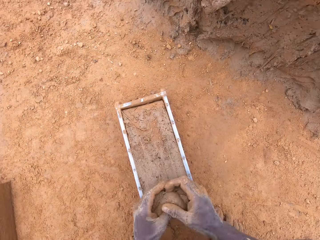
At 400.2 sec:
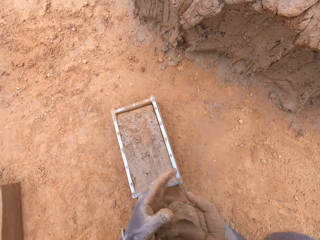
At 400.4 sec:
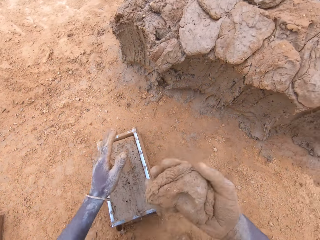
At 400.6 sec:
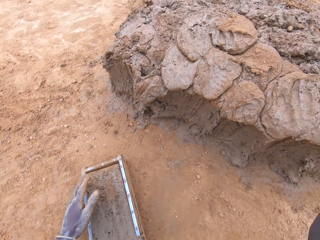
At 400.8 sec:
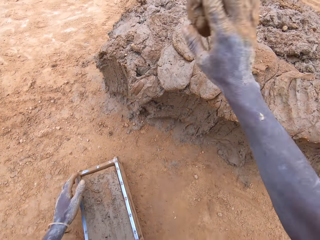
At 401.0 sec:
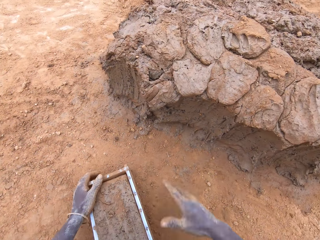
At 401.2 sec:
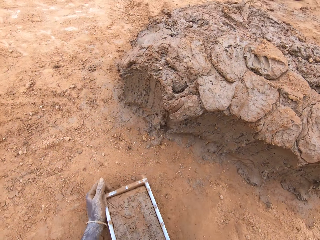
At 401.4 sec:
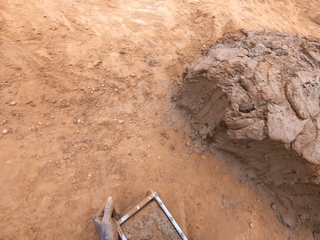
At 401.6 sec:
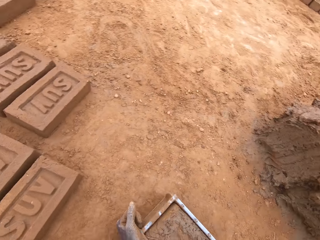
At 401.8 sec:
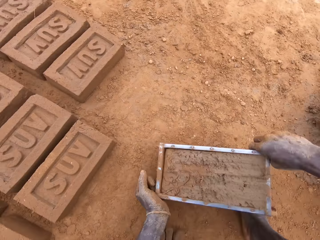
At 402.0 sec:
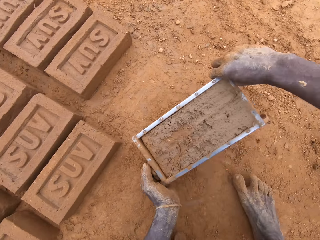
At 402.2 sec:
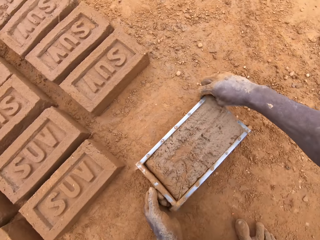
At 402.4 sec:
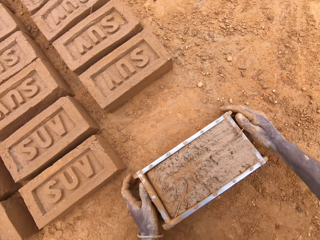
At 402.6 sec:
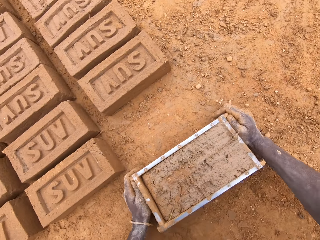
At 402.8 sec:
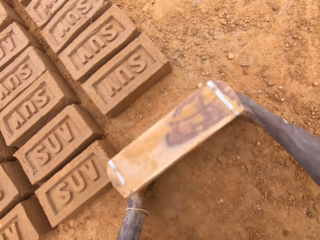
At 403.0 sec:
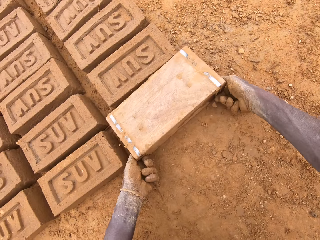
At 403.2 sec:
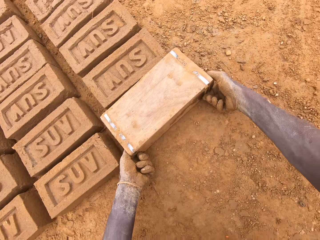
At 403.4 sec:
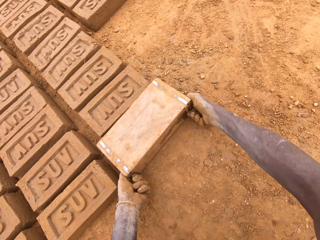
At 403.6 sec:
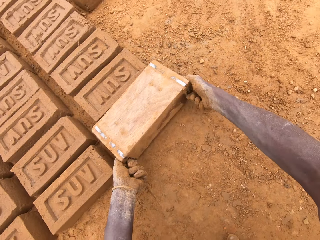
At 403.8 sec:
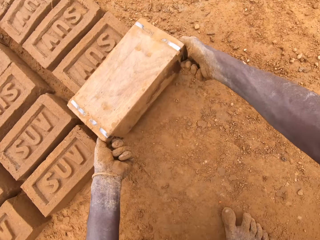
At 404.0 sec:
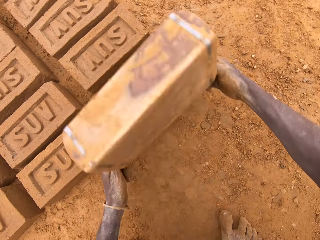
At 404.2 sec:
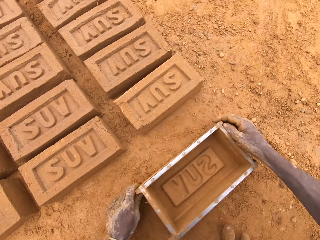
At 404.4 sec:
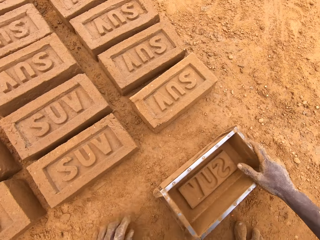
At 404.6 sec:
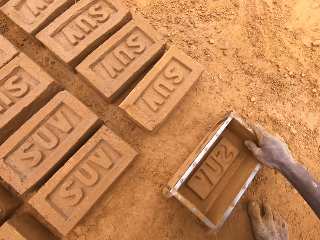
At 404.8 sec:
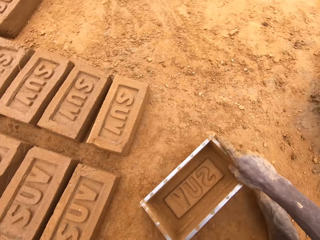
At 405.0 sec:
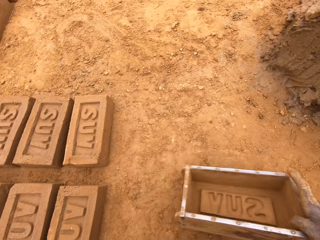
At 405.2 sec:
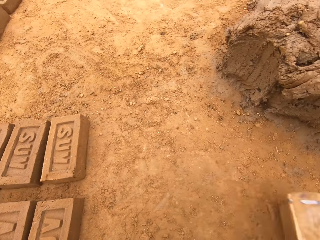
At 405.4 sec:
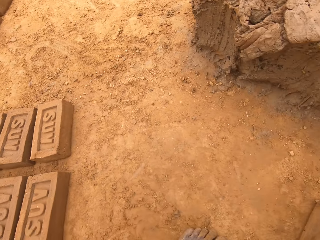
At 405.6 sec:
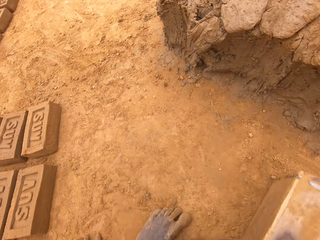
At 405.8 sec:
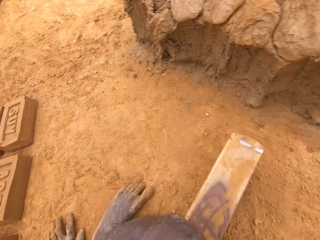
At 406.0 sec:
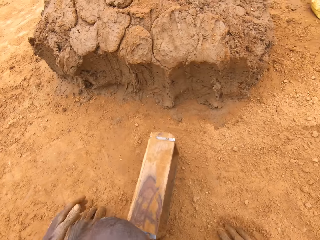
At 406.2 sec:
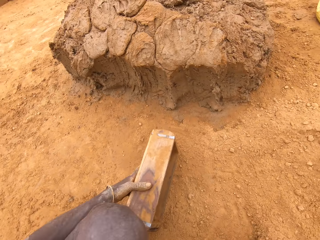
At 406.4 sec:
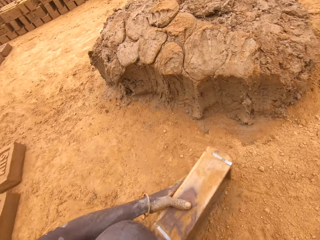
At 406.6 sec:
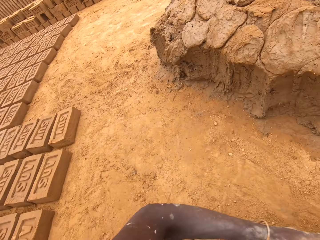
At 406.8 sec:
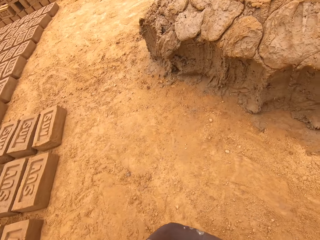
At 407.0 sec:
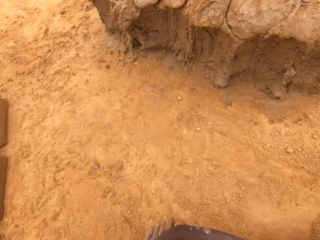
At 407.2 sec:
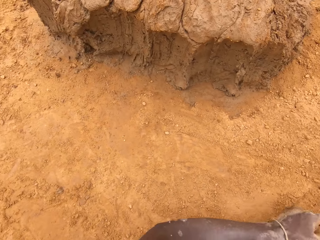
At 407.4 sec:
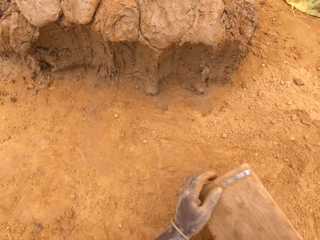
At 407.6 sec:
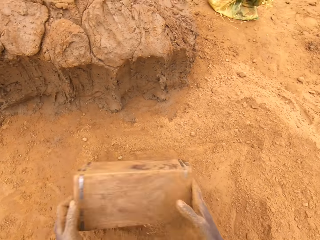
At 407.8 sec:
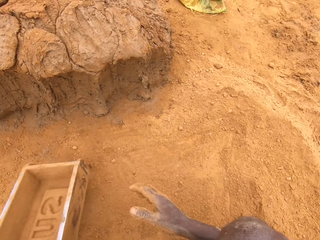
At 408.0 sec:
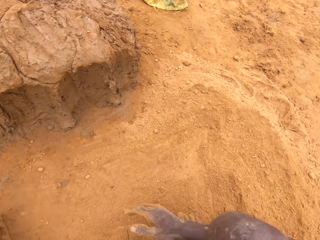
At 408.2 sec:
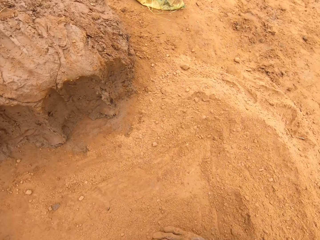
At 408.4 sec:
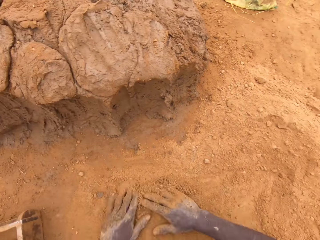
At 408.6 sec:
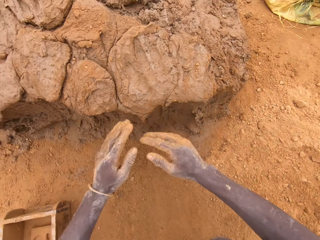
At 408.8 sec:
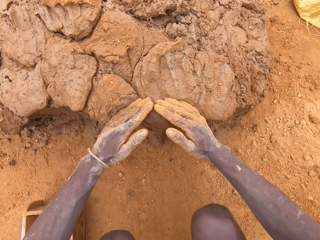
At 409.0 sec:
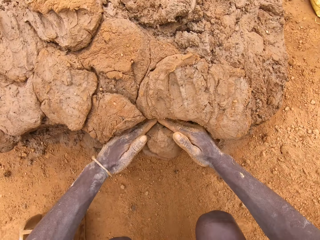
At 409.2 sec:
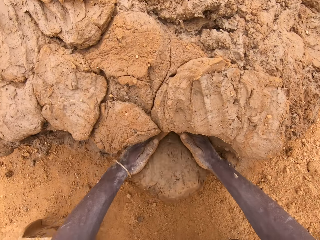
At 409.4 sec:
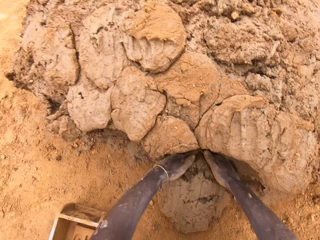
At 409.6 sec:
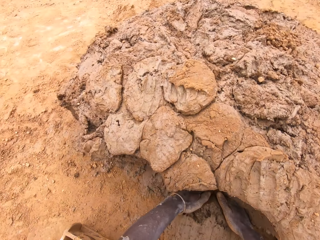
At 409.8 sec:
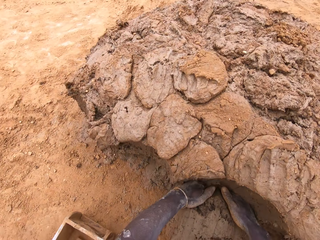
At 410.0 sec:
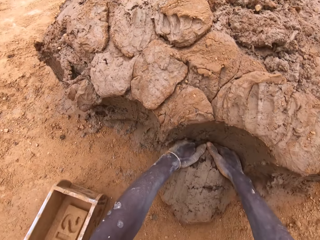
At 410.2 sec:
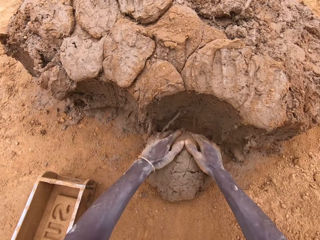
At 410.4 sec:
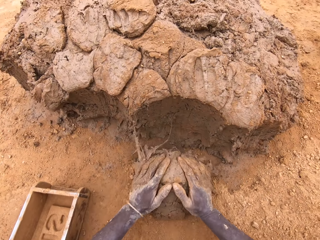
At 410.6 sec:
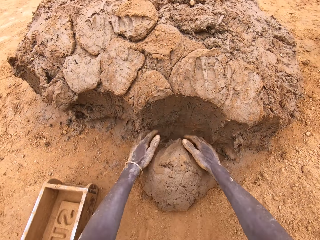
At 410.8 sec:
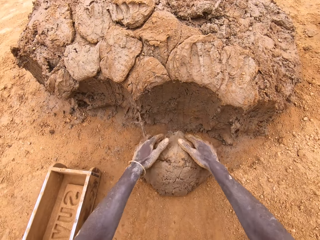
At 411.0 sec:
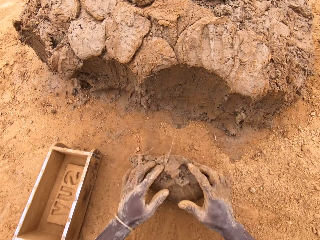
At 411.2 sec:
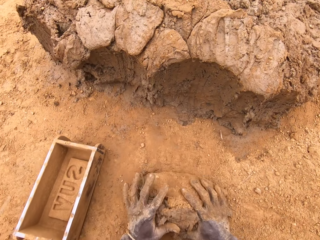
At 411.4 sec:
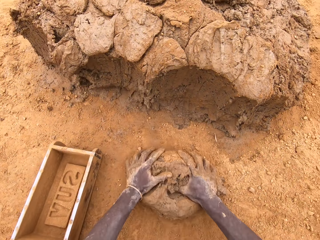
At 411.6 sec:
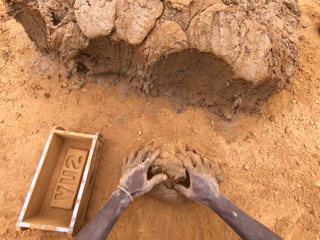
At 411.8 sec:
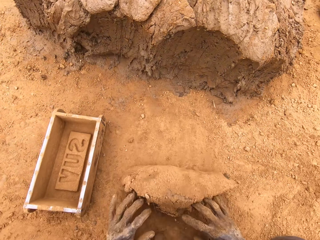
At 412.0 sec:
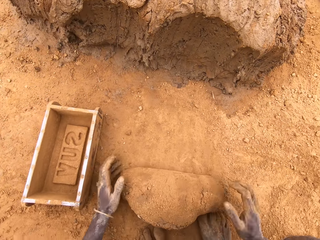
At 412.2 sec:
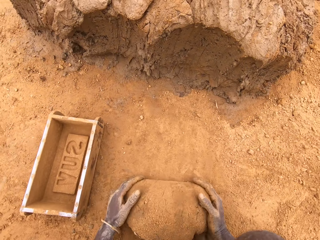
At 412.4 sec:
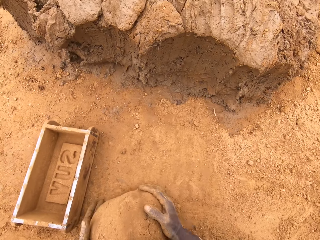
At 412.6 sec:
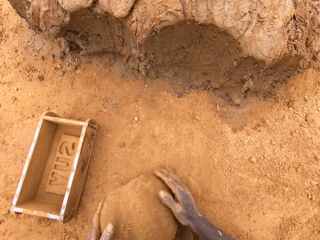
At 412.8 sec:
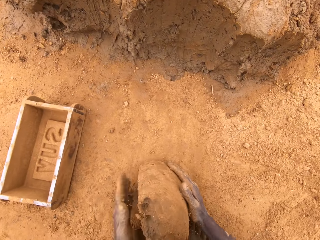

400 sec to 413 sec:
The camera wearer cuts mud in a brick mould. They cut mud on a heap of mud. They put a brick on the ground from the brick mould. They put sand in the brick mould. They pour sand from the brick mould. They cut mud on the heap of mud. They mould the mud on the ground.

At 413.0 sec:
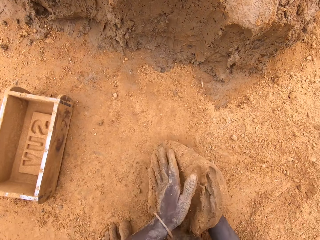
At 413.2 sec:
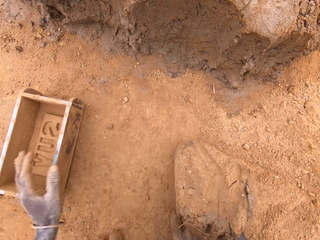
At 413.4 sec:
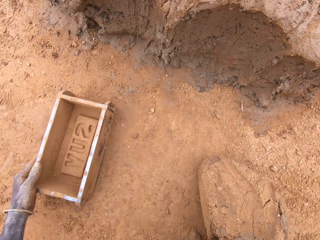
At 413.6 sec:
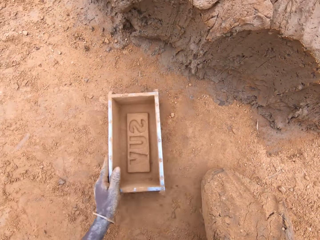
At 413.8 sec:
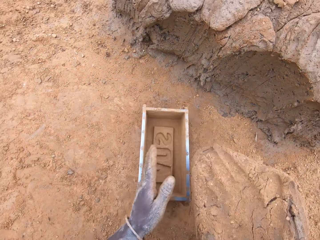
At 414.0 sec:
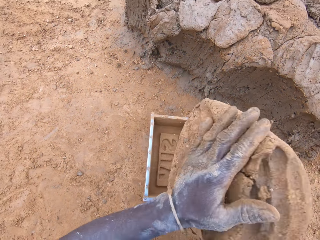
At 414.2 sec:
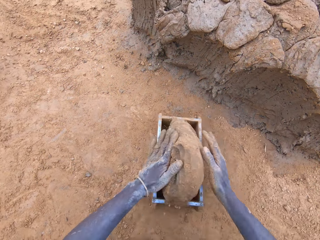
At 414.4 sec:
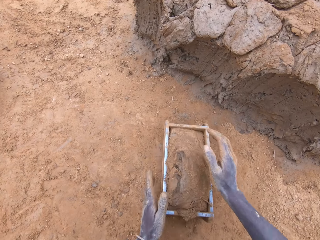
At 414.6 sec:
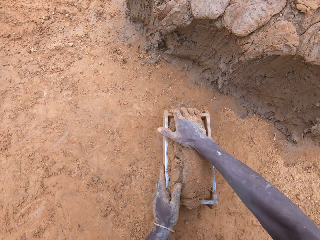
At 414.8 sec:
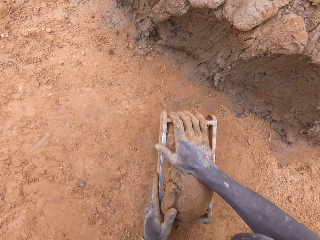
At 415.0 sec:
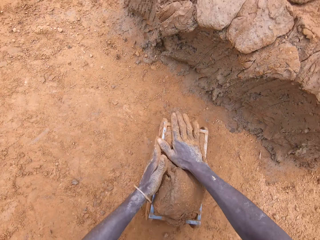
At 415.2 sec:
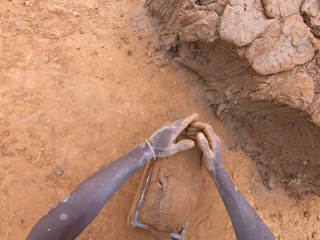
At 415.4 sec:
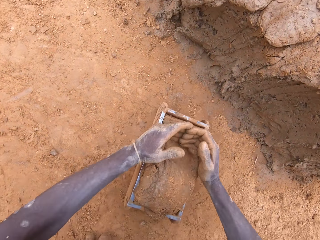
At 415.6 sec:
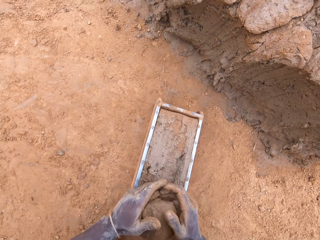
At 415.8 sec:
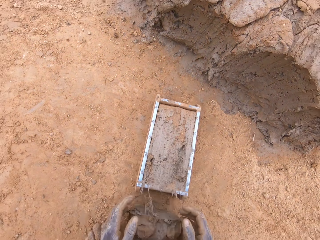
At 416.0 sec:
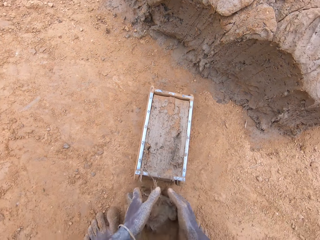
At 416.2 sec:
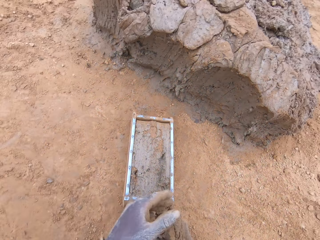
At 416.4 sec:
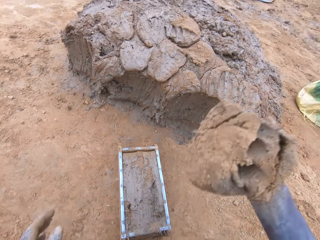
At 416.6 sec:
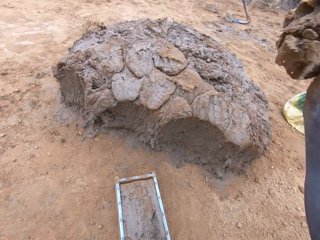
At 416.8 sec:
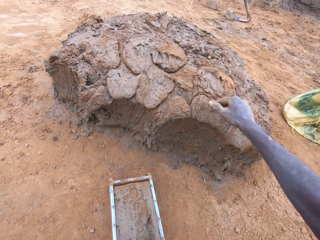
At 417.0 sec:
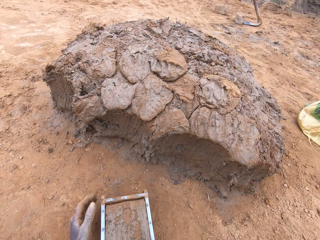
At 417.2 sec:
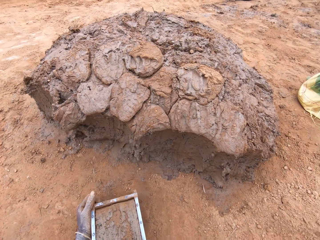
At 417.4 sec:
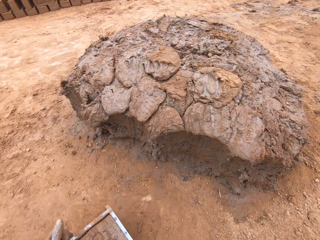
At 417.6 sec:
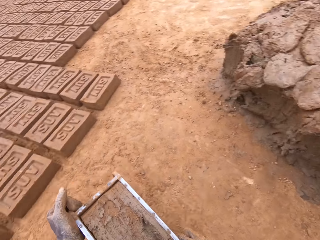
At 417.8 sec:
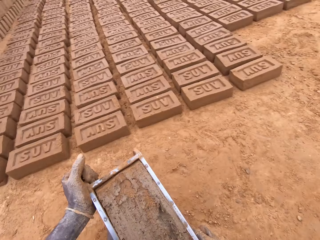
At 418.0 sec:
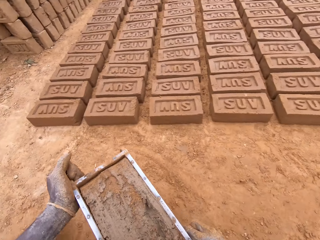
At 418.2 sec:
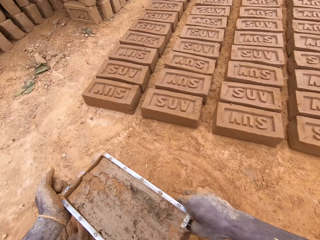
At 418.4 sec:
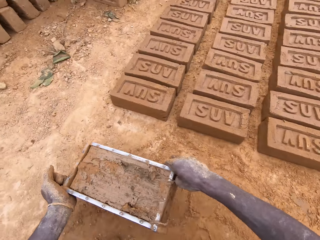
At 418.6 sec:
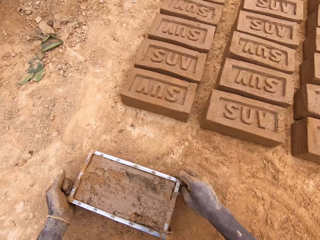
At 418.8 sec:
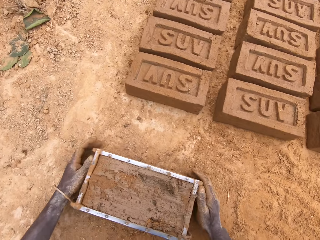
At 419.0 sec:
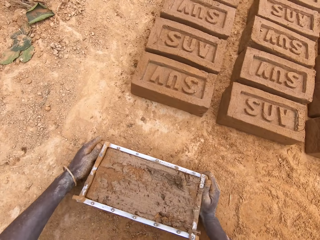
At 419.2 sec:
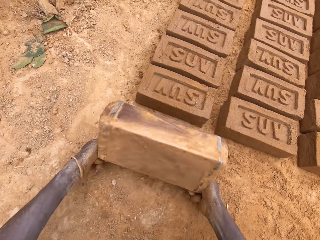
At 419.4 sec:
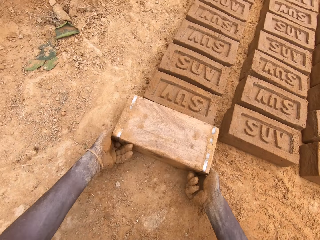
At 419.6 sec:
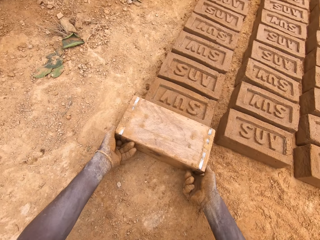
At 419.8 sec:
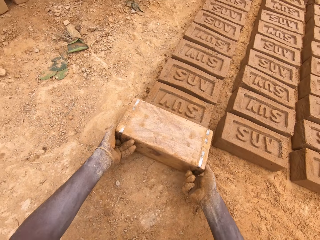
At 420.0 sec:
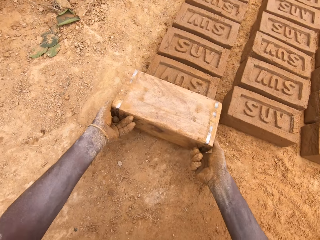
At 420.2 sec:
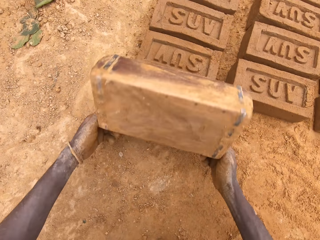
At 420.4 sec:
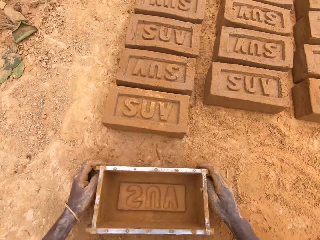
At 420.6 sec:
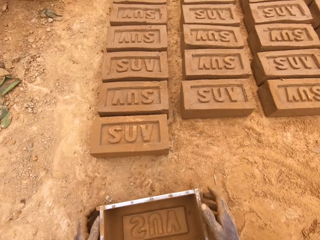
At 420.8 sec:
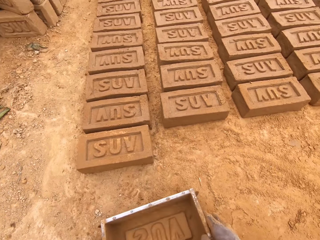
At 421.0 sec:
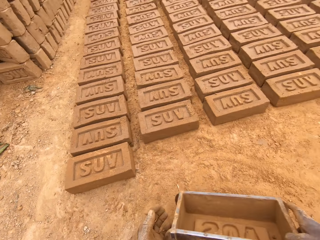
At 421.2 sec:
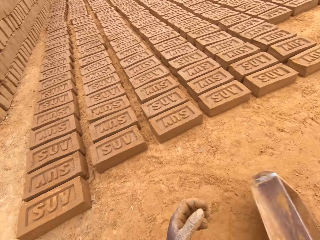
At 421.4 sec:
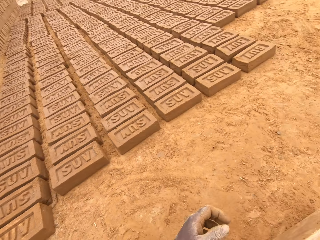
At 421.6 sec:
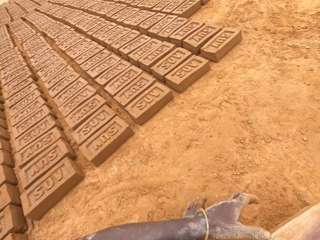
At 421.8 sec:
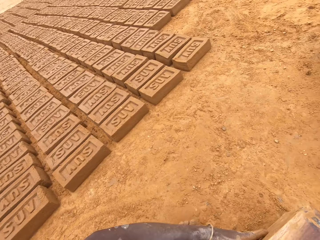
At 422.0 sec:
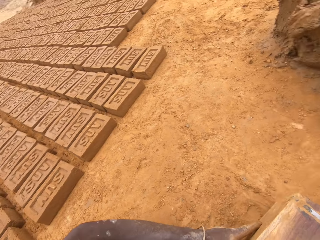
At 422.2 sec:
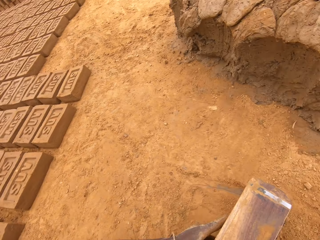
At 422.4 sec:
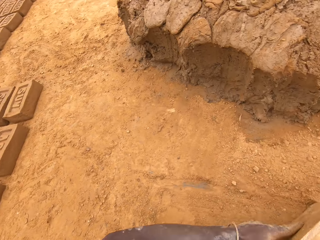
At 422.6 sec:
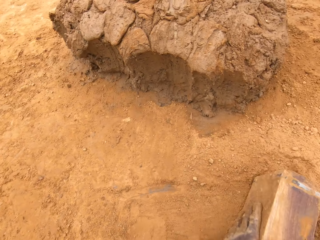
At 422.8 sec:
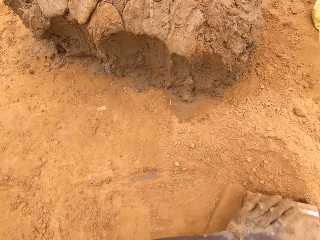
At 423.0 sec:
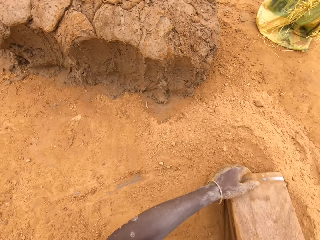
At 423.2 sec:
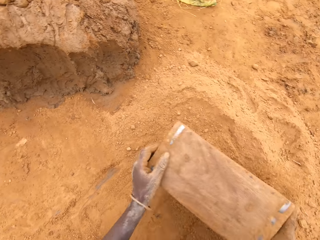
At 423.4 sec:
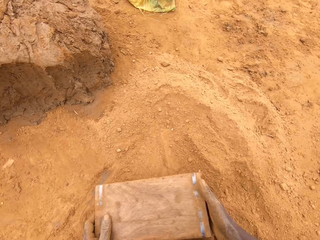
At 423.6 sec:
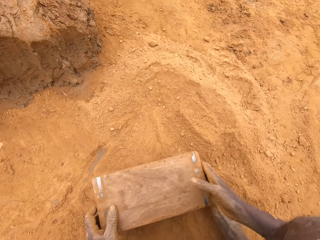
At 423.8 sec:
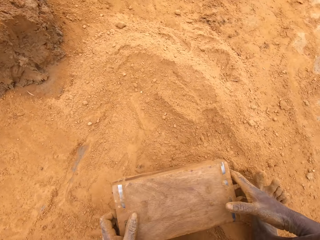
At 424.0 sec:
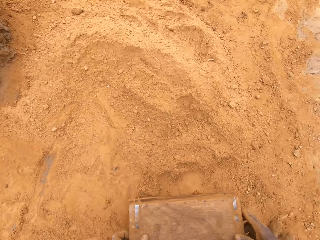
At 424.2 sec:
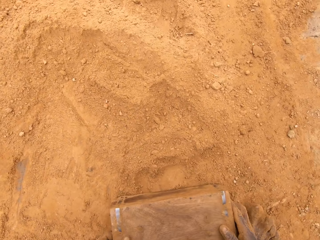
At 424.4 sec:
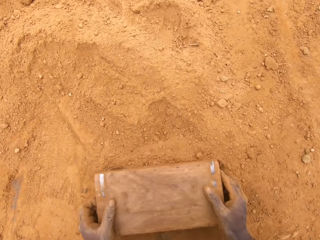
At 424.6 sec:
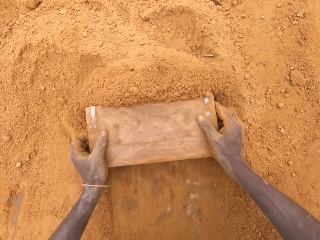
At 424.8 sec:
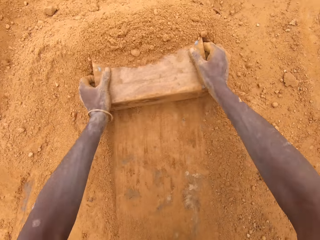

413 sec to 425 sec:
The camera wearer puts mud in a brick mould. They cut mud in the brick mould. They throw mud on a heap of mud. They put a brick on the ground from the brick mould. They put sand in the brick mould. They pour sand from the brick mould.
